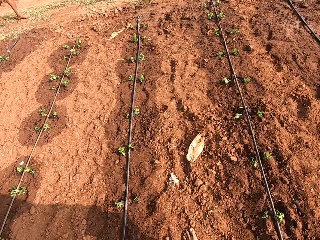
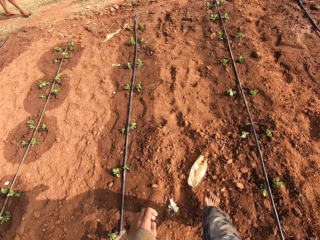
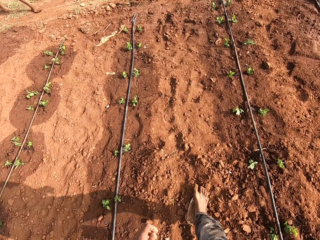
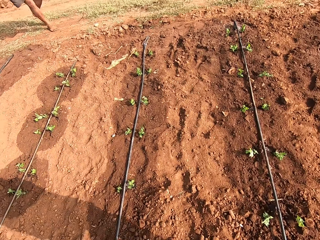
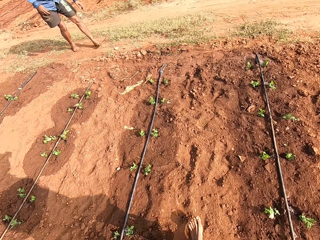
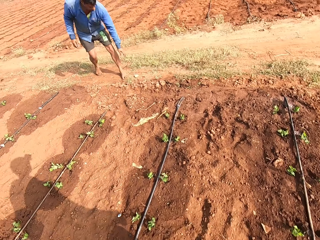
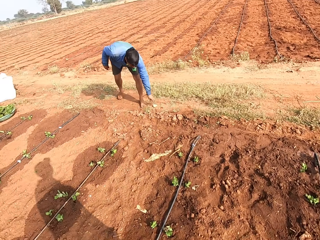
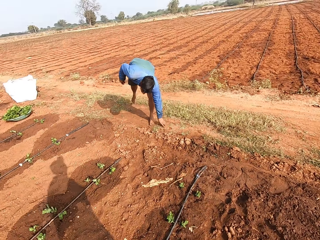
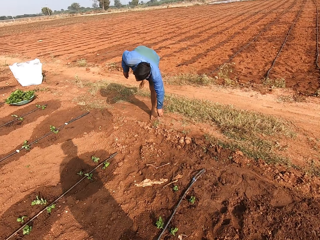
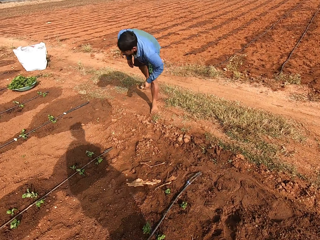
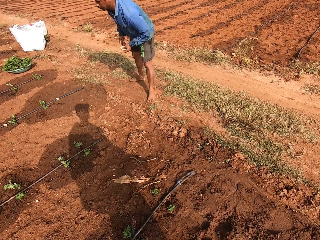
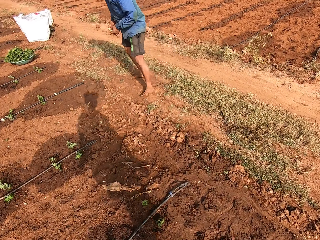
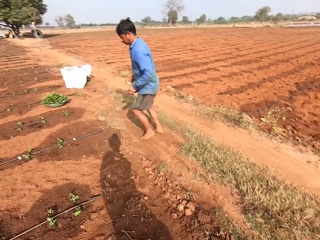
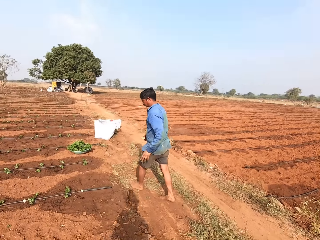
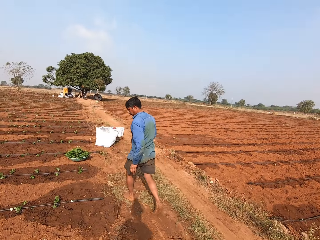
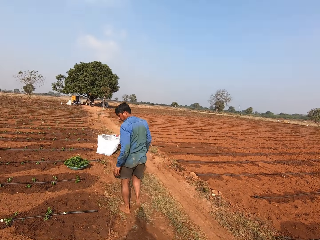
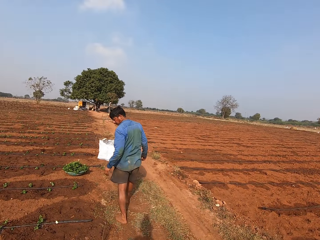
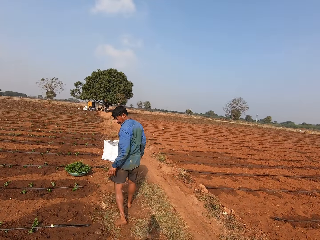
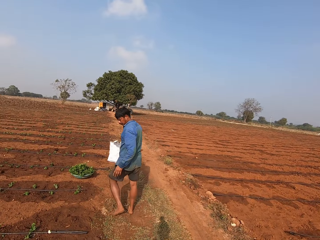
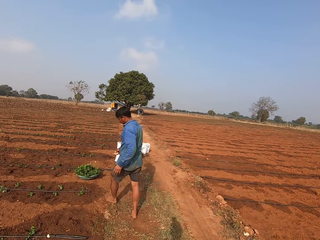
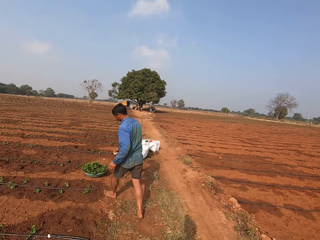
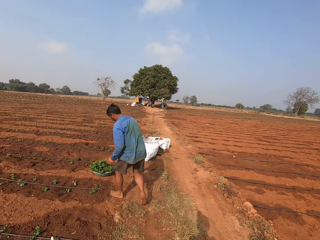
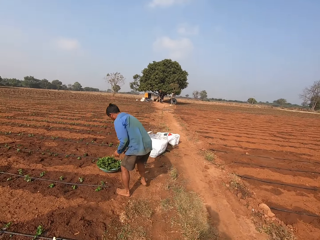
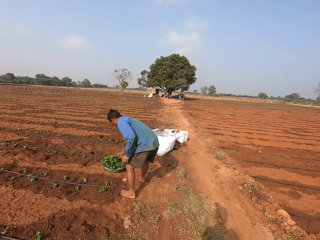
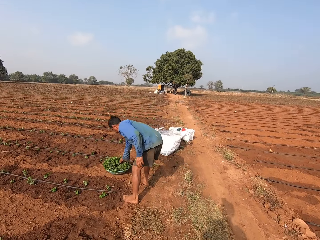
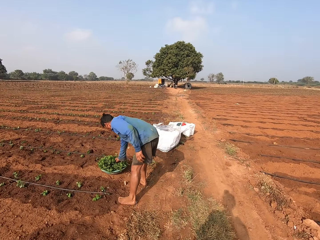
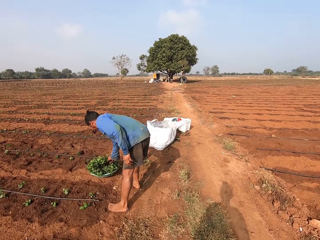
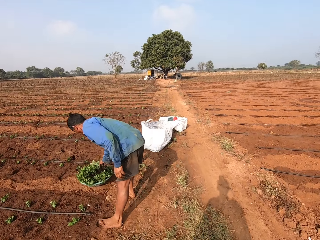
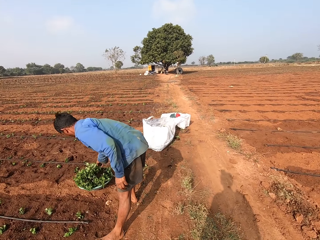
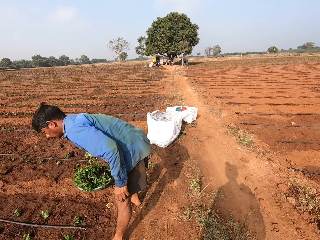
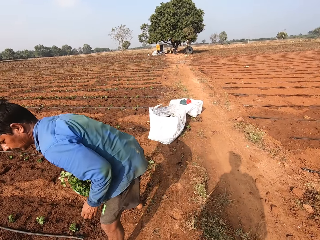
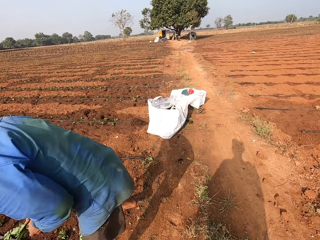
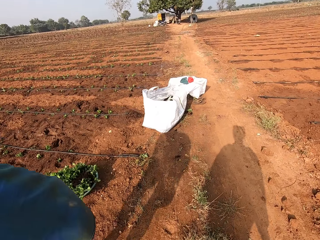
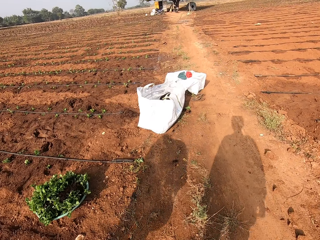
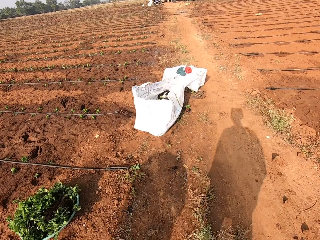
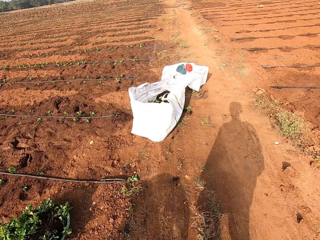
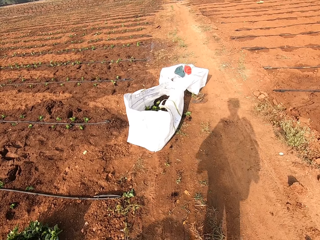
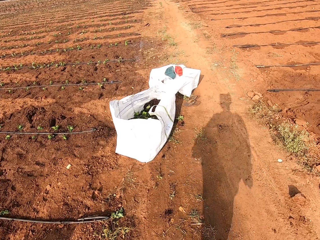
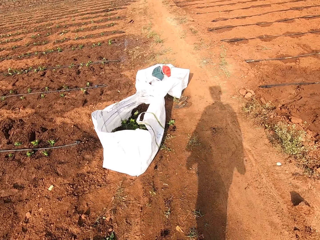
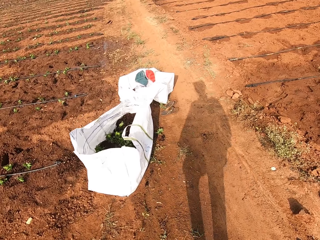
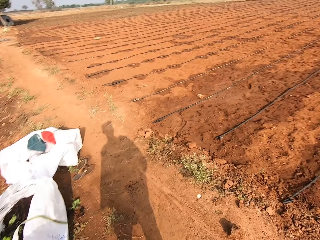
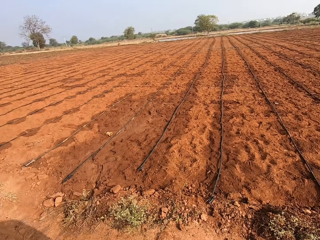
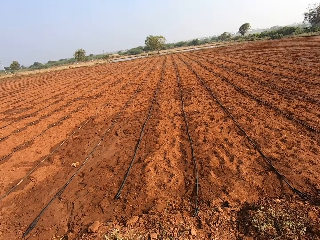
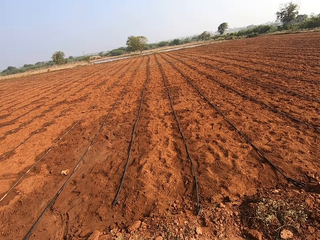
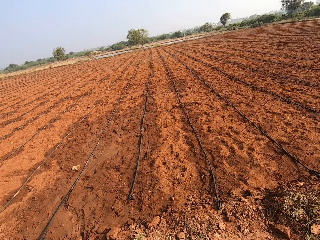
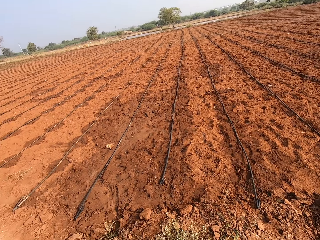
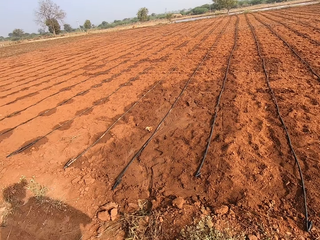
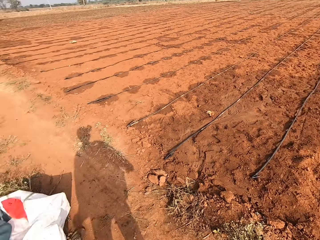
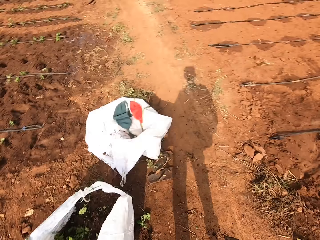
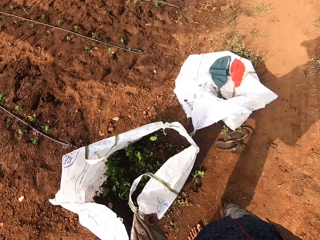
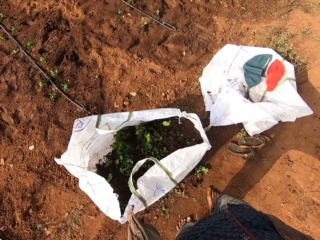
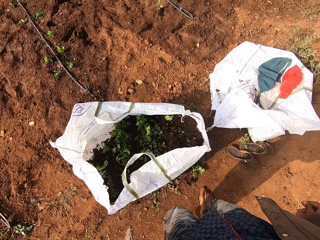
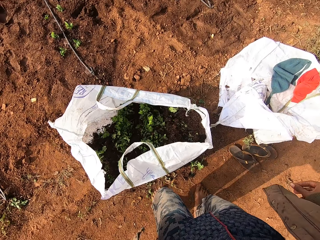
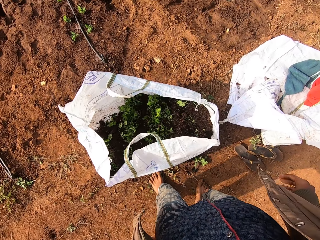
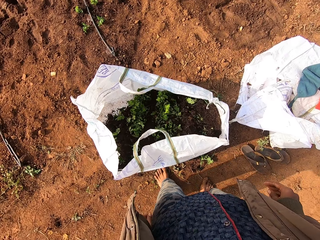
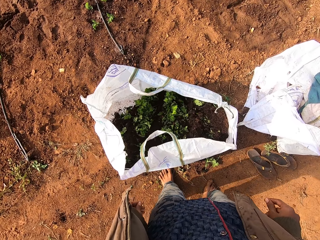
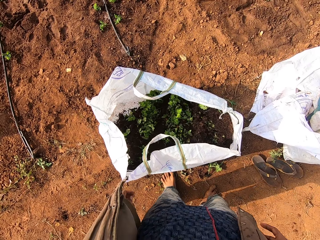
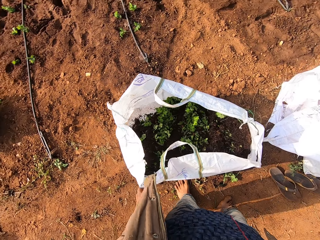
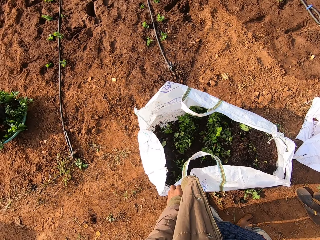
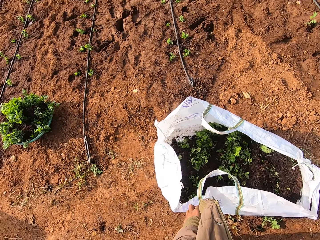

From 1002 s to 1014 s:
A man picks a stone from the ground with his left hand. The man passes the stone to his right hand from his left hand. The man drops the stone to the ground with his right hand. The camera wearer picks some plant from the green bowl on the ground with his right hand. He looks around the field.

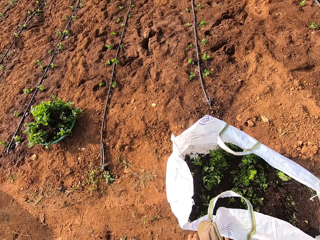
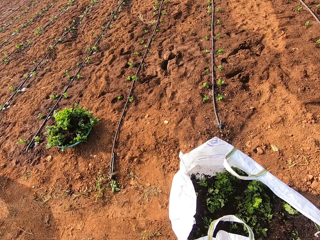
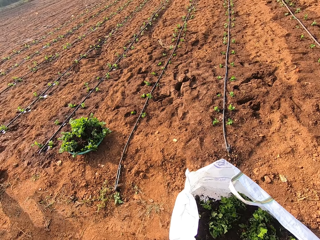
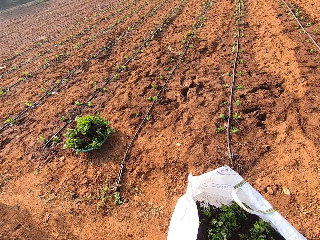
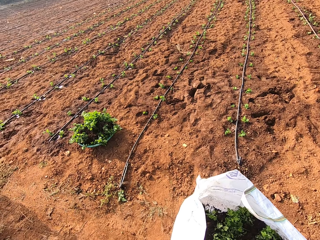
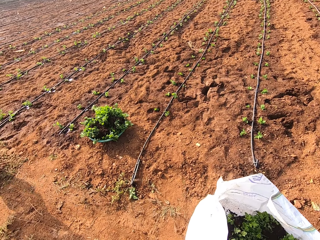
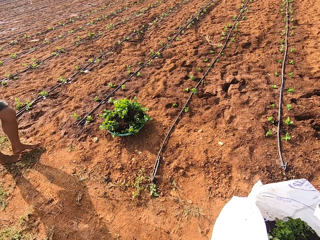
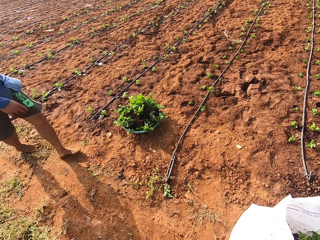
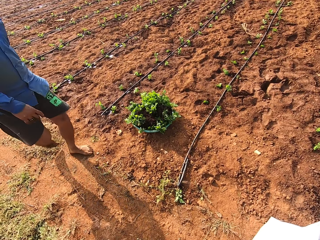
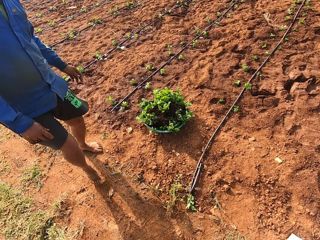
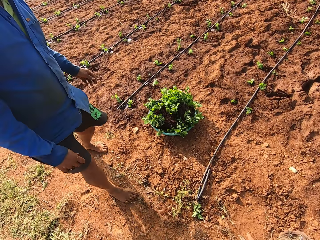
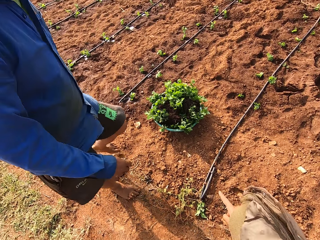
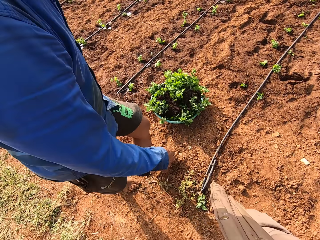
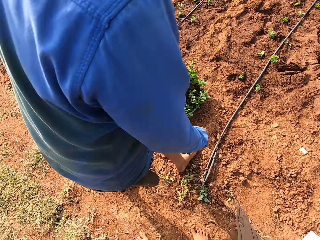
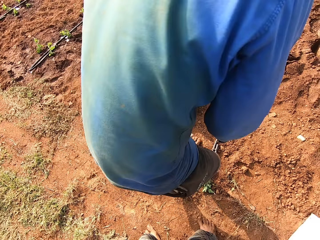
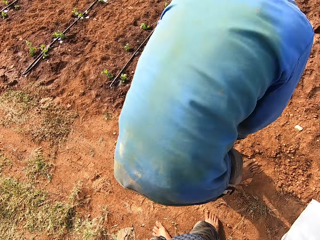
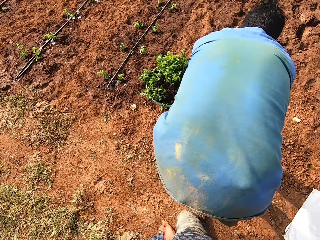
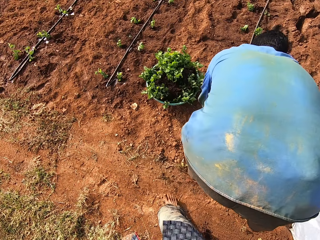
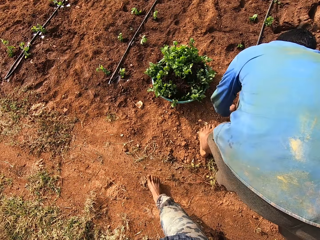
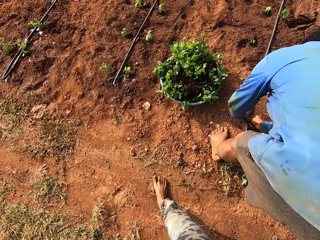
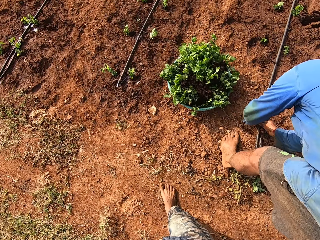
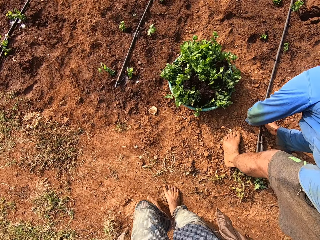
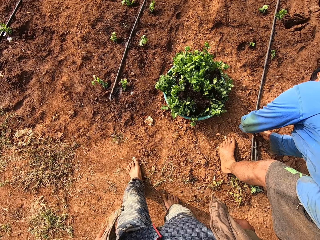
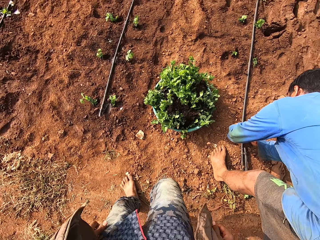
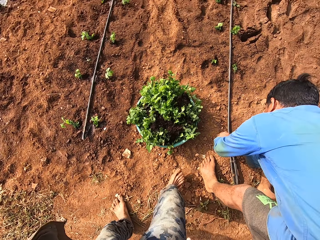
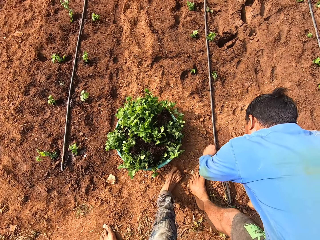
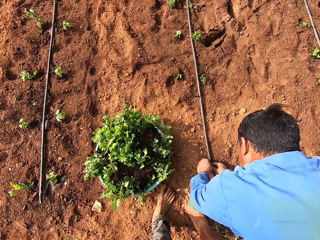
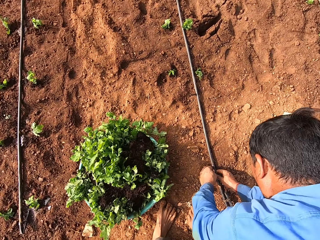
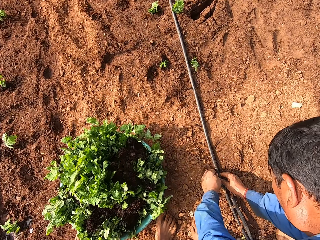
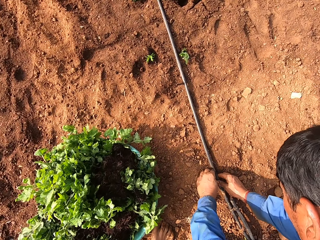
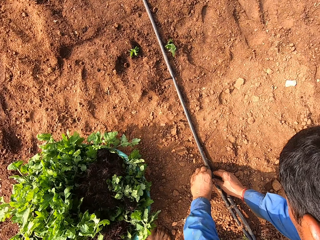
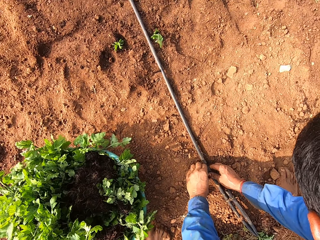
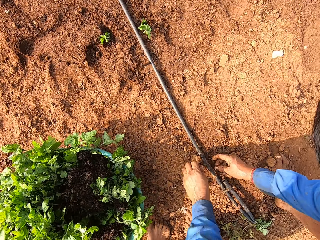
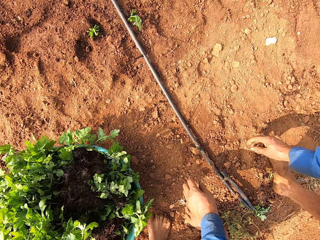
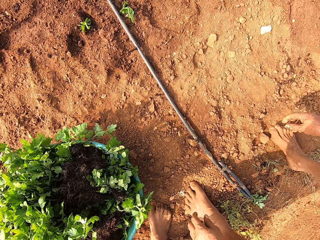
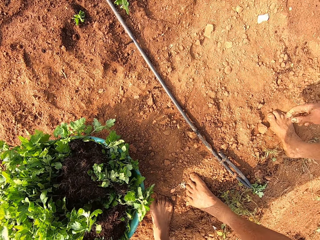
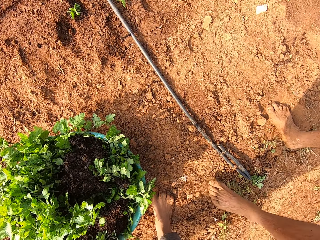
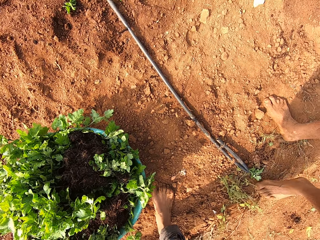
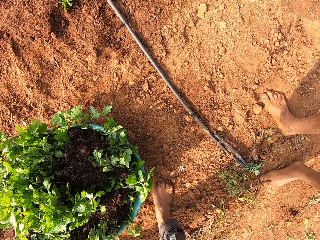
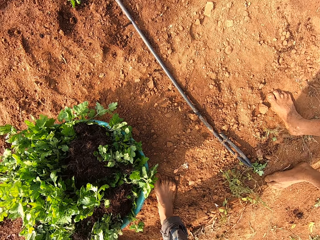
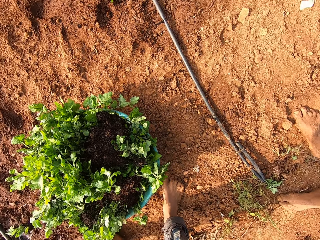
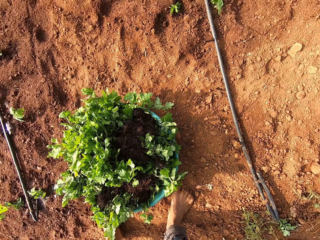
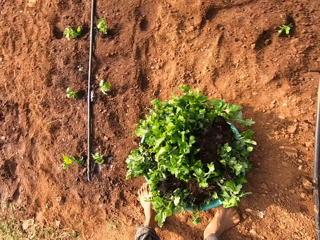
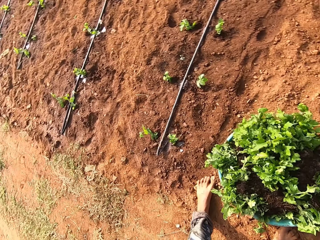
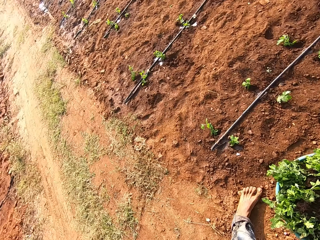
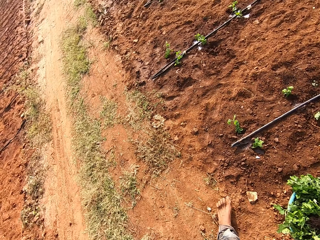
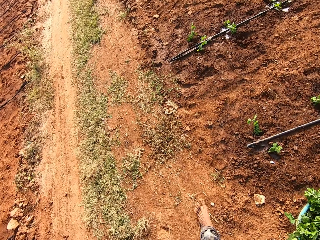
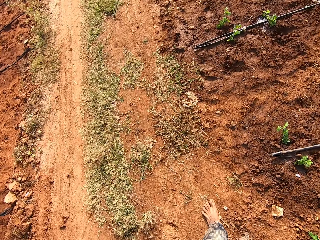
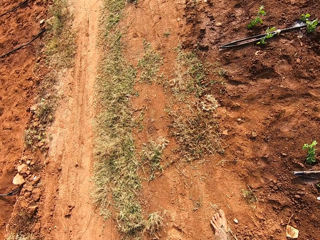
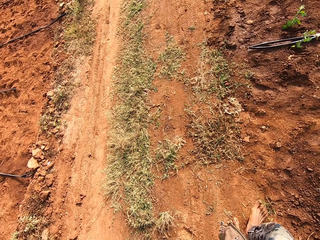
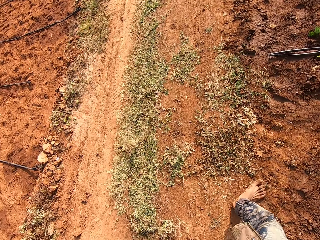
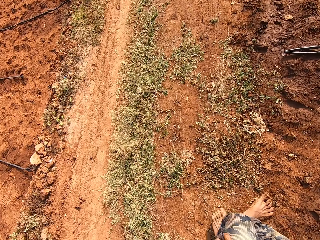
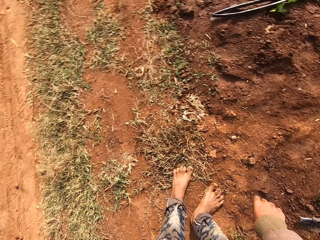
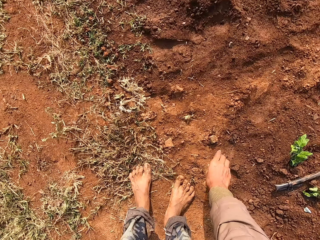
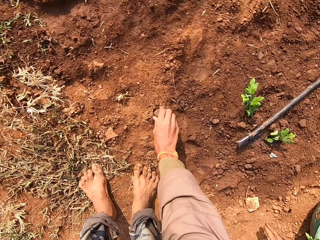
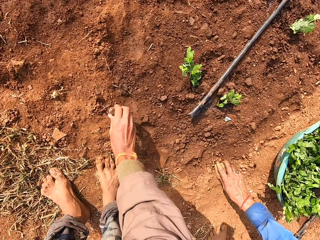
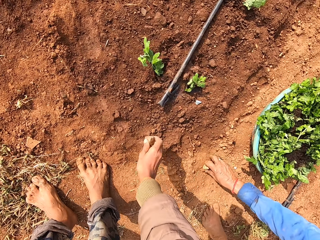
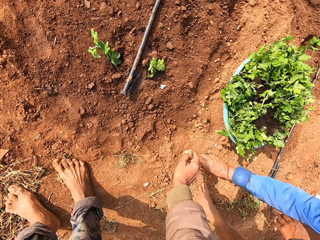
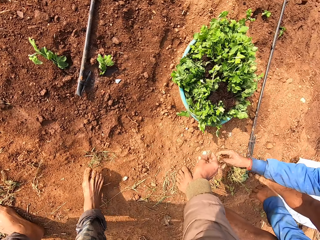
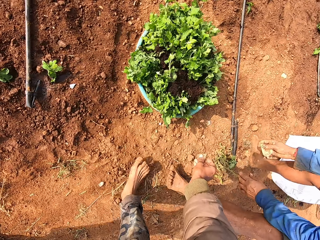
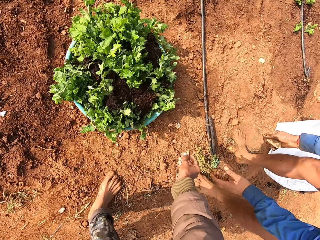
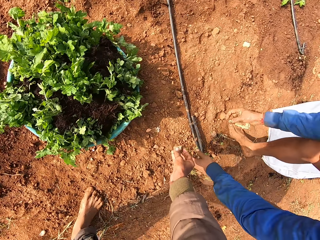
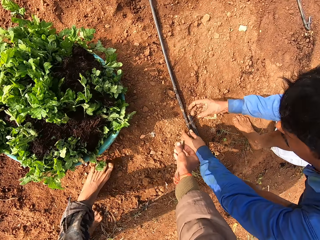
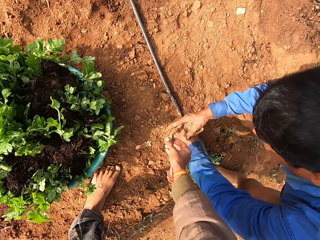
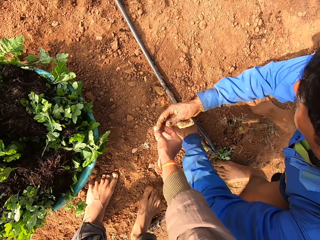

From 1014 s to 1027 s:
The camera wearer converses with a man. The man adjusts a pipe on the ground with his hands. The man holds the pipe. The camera wearer walks towards the basin. He talks with the man. The man picks a stone from the ground with his right hand. The camera wearer picks a stone from the ground with his right hand.
